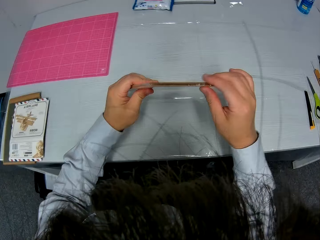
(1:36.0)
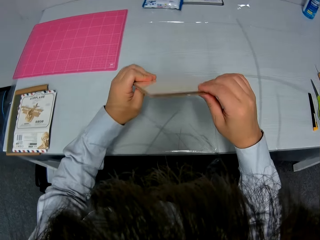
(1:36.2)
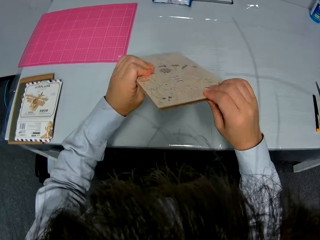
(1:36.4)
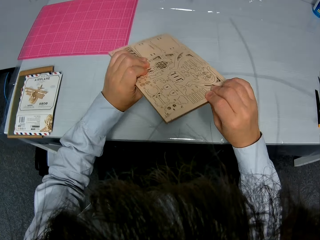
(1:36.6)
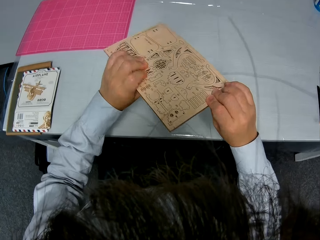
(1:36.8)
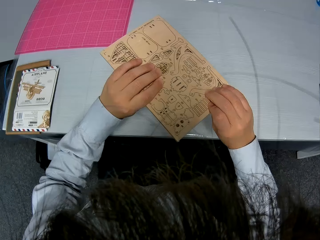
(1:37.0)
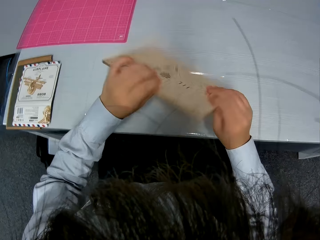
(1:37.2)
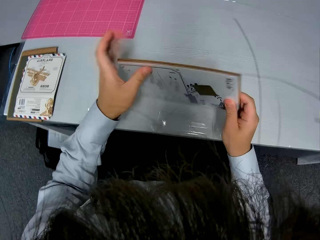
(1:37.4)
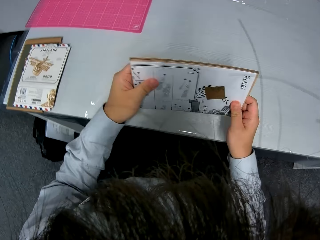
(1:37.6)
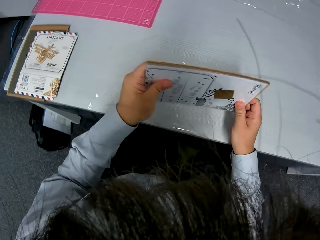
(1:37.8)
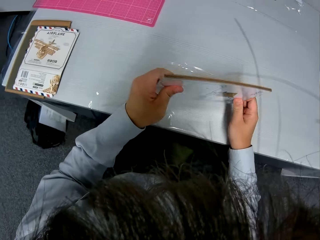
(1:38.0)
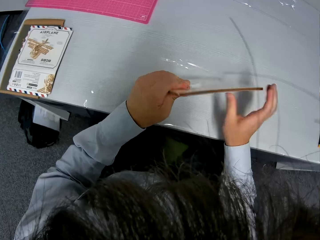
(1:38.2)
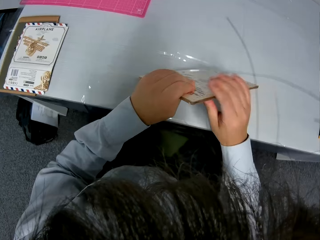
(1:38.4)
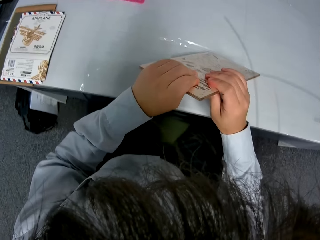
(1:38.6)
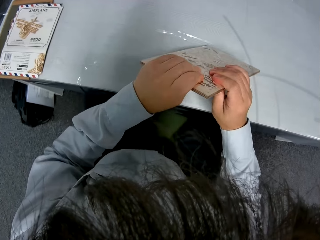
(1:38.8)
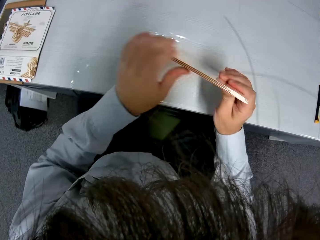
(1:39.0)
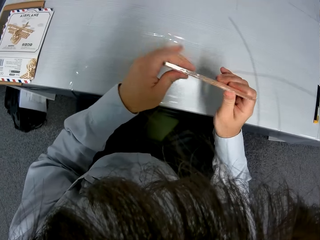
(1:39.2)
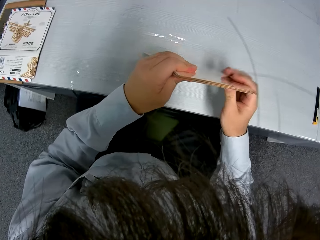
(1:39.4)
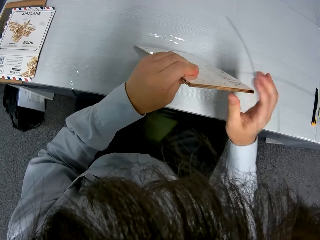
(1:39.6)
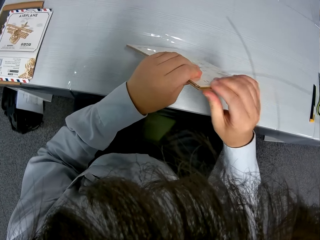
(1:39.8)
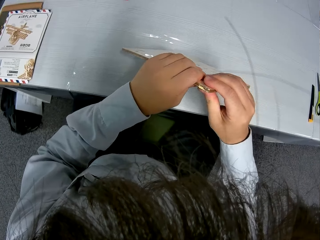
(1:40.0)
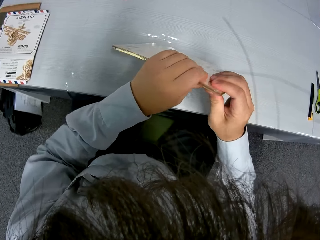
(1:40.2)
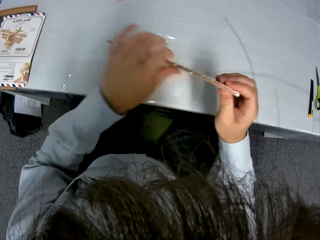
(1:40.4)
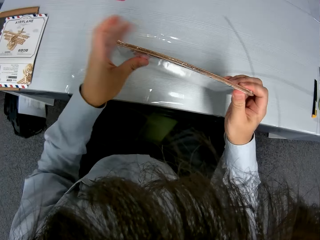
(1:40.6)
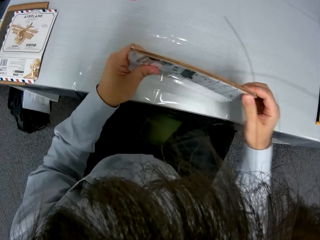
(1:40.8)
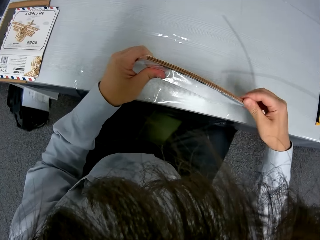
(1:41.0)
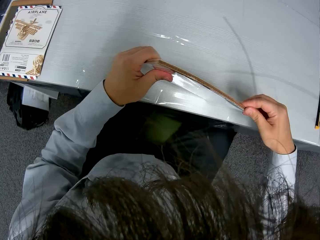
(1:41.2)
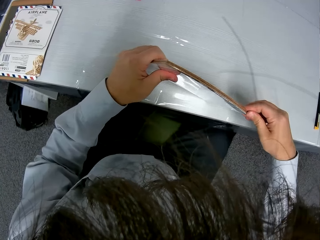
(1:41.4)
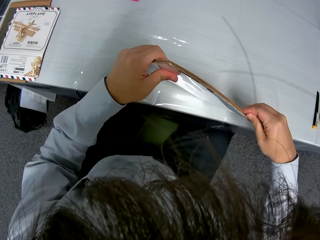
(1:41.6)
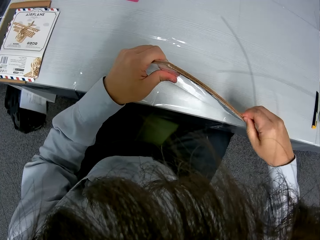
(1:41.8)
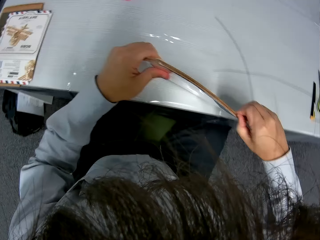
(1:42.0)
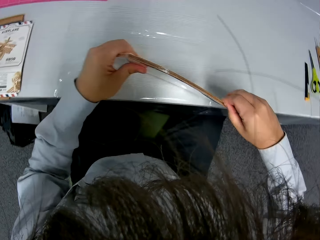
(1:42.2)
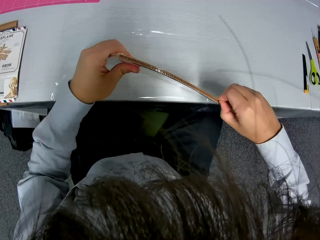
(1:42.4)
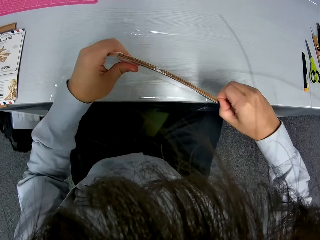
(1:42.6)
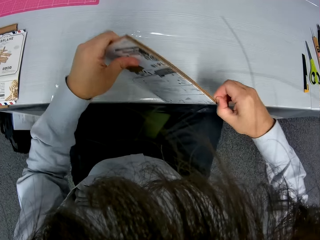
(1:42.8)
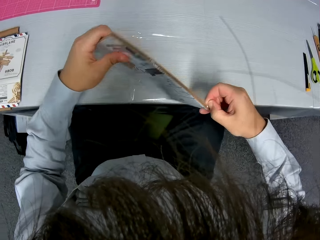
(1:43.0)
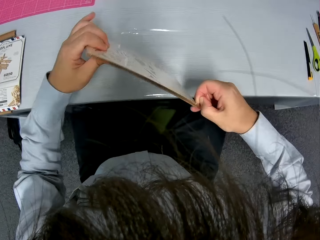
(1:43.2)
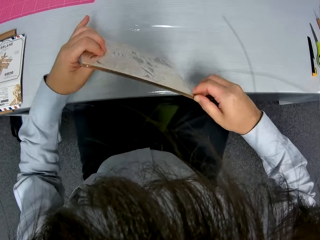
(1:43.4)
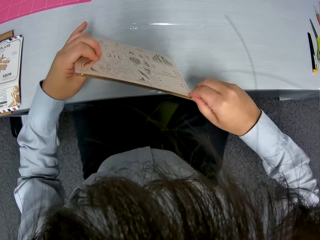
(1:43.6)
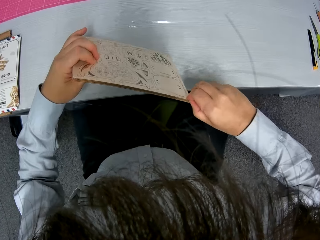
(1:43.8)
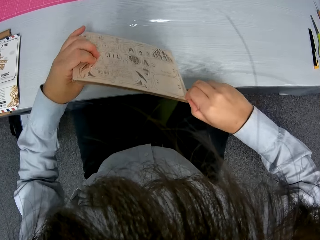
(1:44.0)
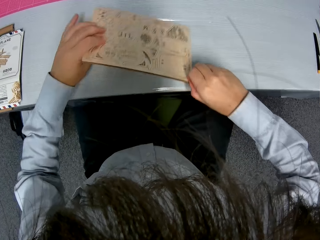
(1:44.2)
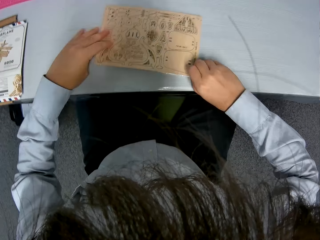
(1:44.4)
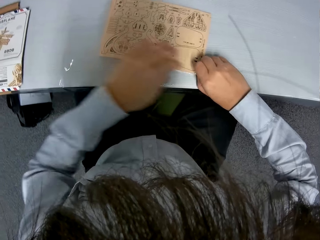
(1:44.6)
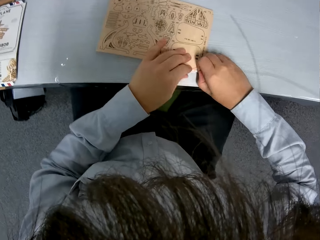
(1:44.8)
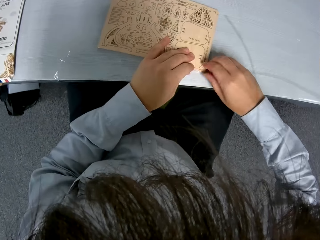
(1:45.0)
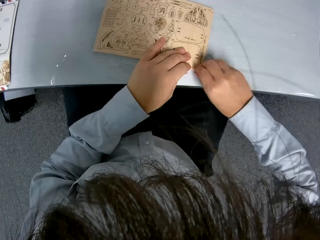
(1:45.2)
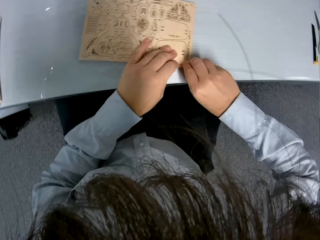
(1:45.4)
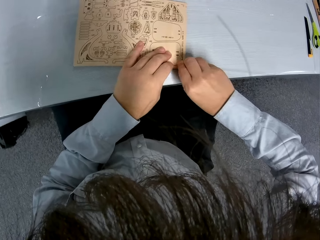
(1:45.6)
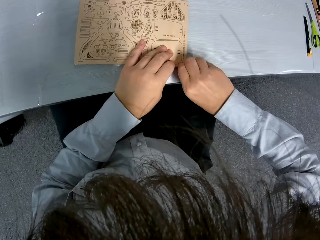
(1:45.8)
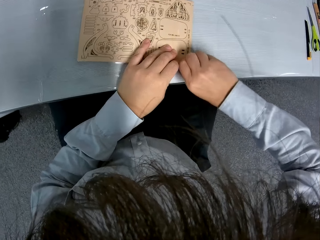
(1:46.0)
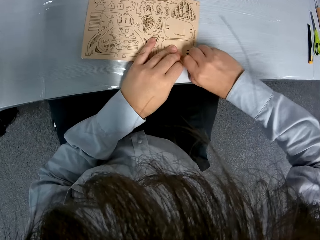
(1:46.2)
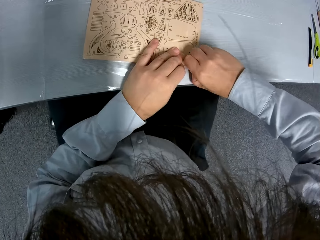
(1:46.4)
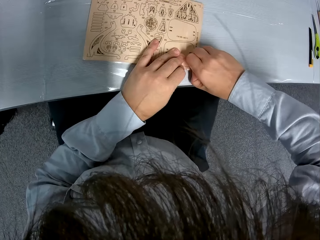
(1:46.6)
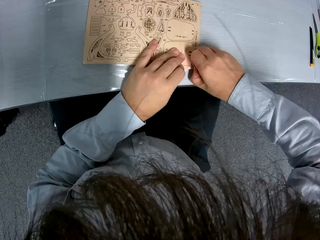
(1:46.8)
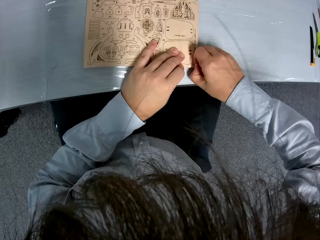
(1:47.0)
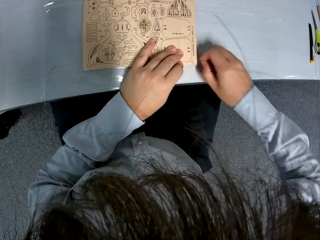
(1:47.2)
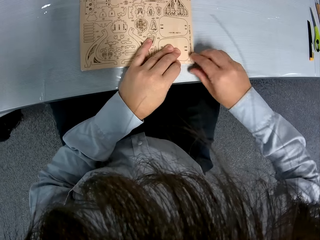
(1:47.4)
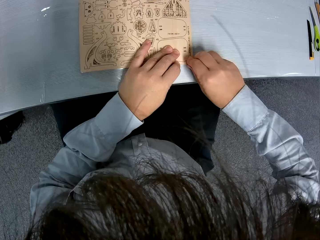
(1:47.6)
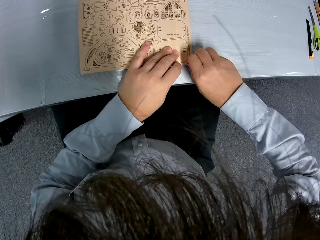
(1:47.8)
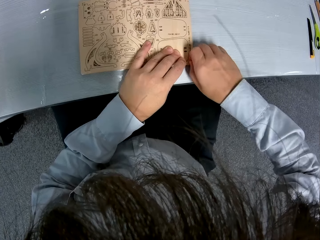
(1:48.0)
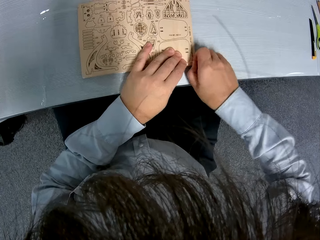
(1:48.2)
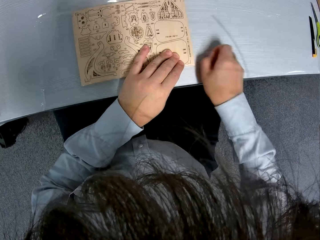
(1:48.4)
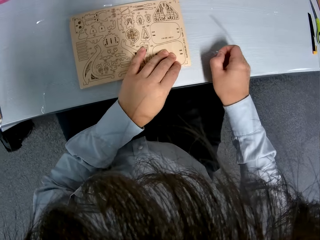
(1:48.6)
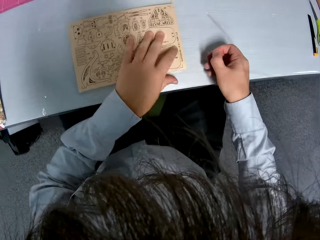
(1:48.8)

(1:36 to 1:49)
The camera wearer turns the puzzle sheet. They look at the paperboard. They tear the nylon on the puzzle sheet.

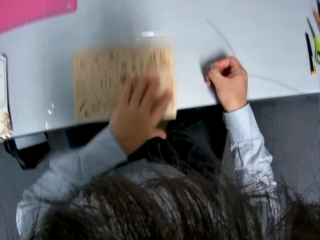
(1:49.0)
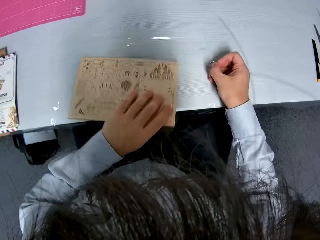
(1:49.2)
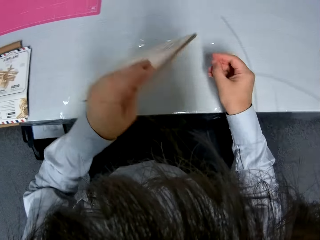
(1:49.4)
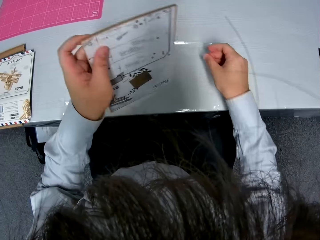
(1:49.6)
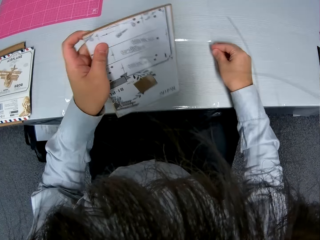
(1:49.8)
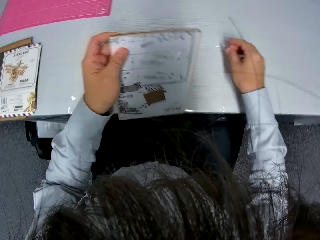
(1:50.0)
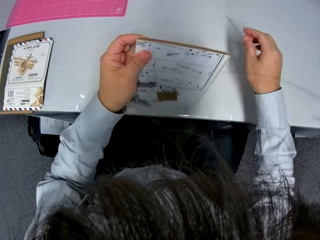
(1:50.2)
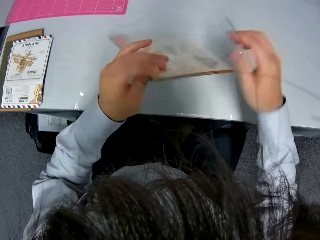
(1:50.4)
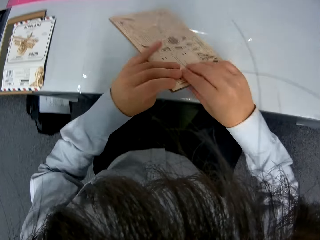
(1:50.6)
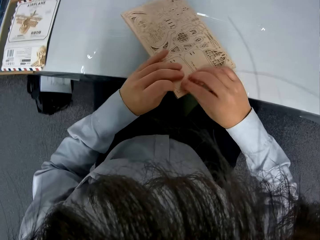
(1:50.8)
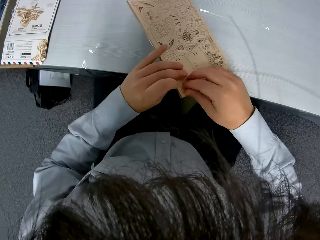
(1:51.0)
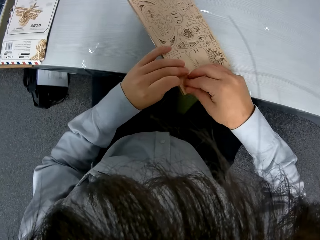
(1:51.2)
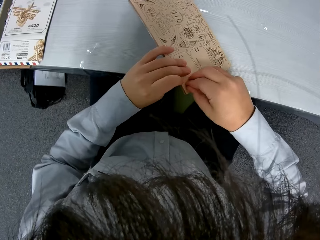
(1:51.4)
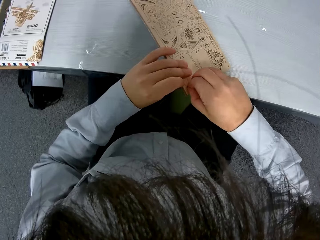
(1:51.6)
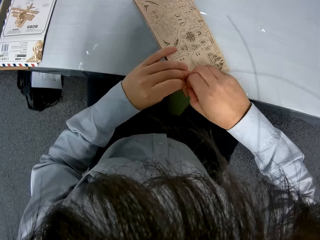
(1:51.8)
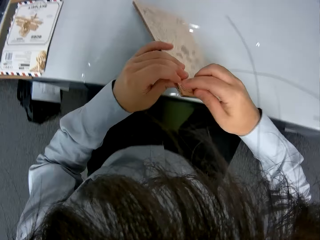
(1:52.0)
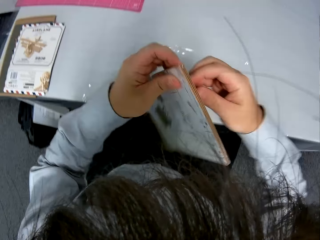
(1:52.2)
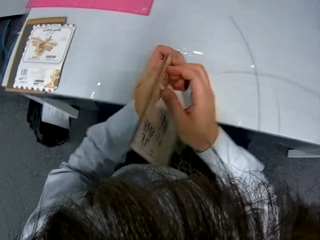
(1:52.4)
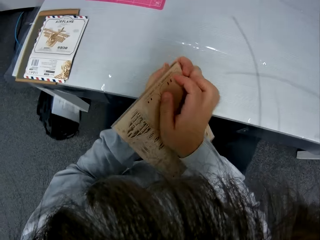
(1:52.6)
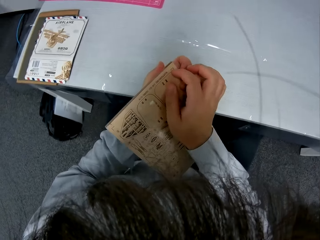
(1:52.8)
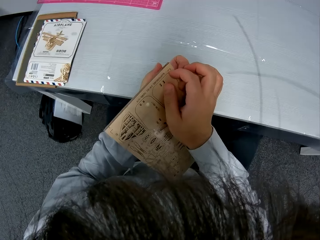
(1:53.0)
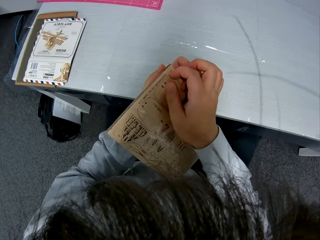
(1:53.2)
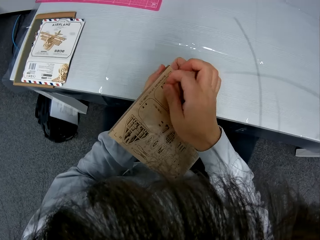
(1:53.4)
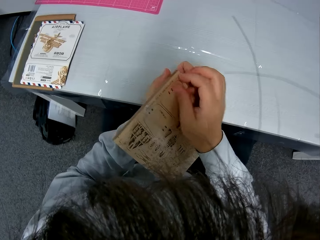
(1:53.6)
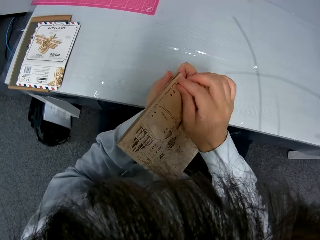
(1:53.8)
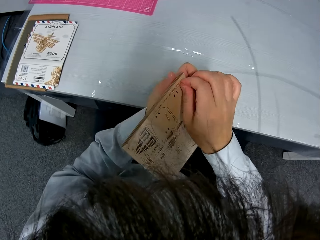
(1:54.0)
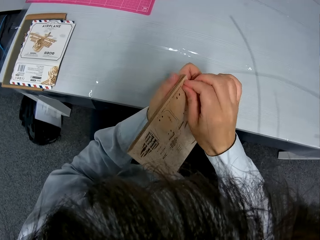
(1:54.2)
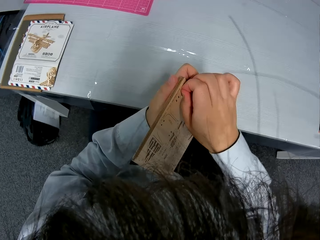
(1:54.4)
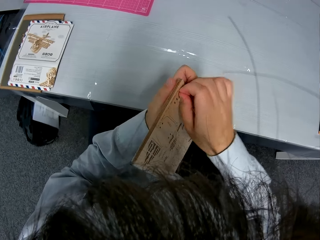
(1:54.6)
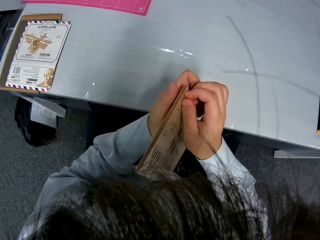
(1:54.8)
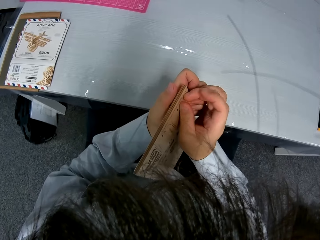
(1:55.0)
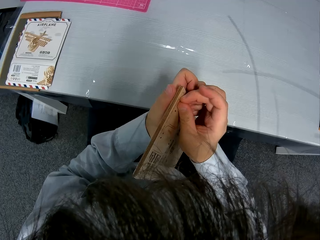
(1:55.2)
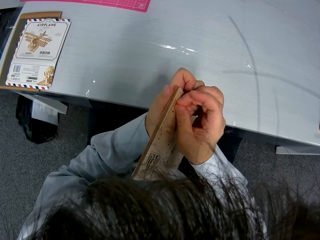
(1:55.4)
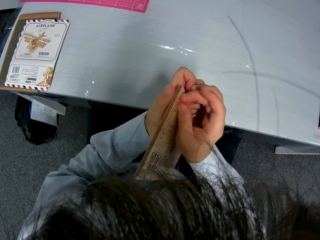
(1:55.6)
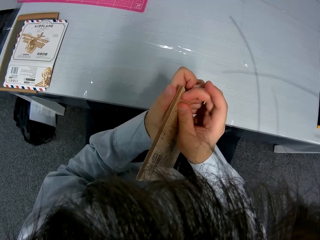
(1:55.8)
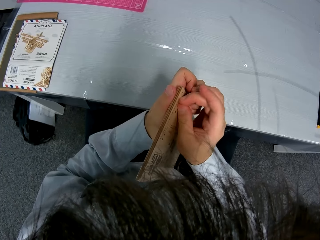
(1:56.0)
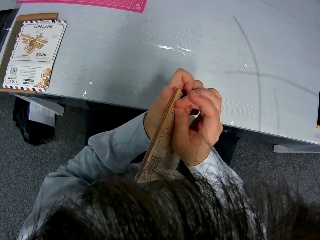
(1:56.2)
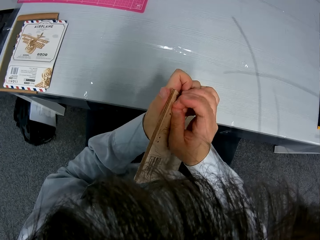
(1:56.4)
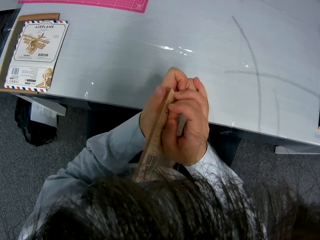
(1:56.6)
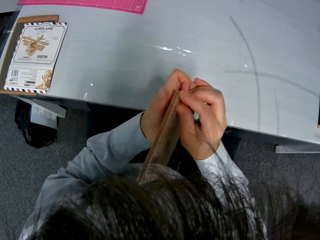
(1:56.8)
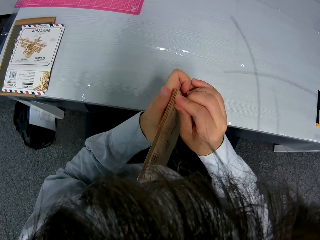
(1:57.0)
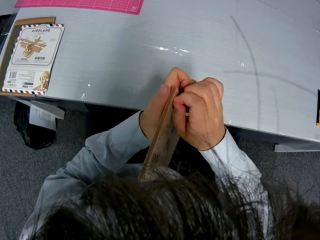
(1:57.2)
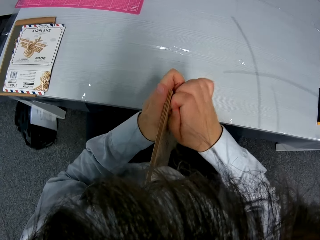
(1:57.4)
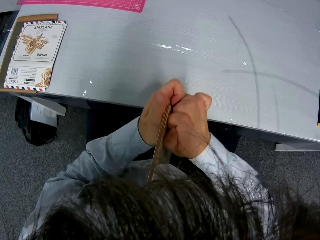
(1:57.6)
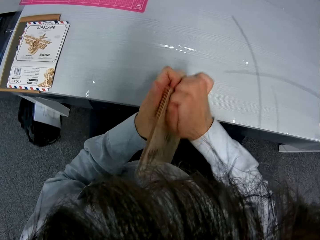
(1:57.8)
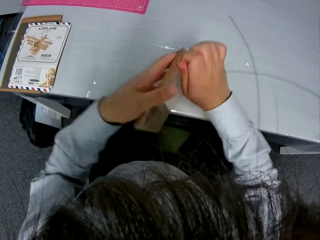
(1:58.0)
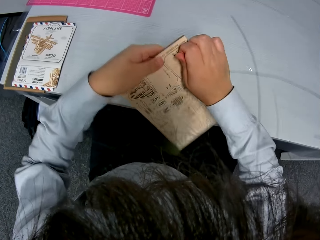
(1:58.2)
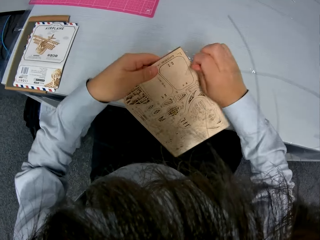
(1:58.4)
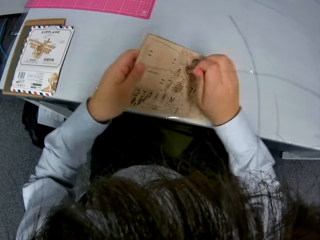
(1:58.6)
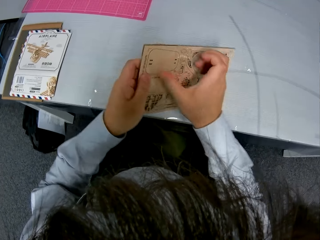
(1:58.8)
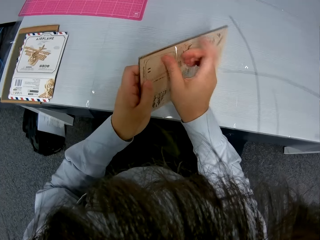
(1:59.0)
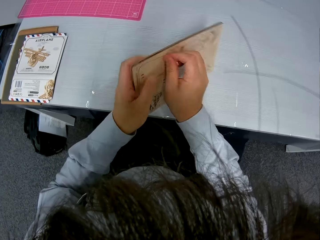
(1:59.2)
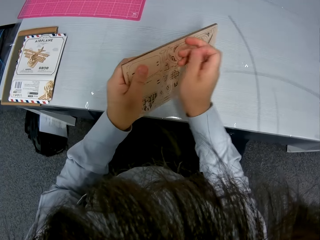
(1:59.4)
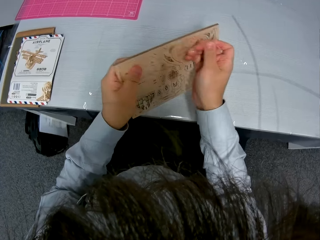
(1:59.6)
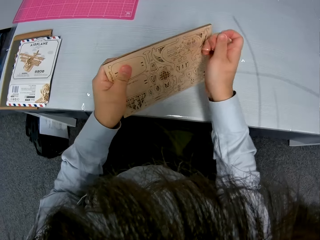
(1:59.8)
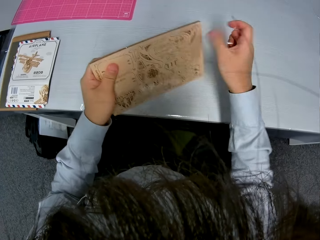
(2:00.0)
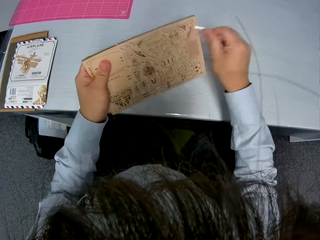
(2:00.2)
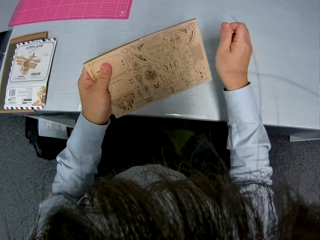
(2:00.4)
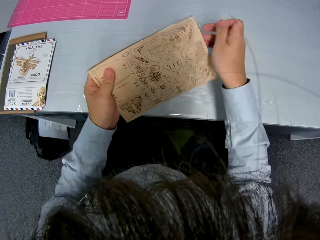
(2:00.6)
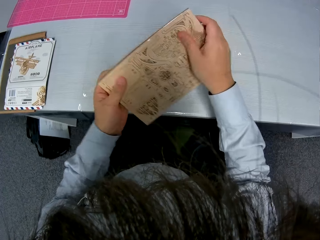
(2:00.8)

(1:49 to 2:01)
The camera wearer picks up the puzzle sheet. They continue to tear the nylon on the puzzle sheet.
